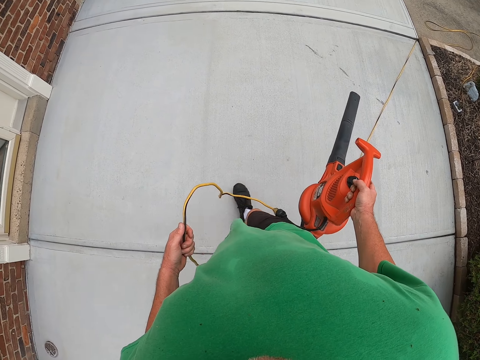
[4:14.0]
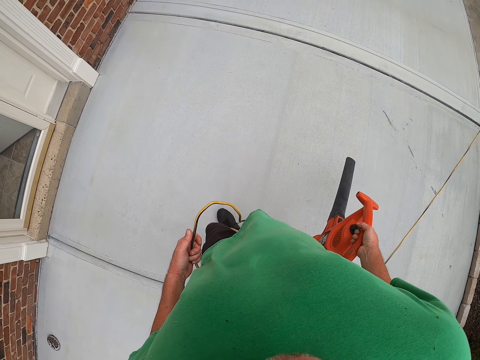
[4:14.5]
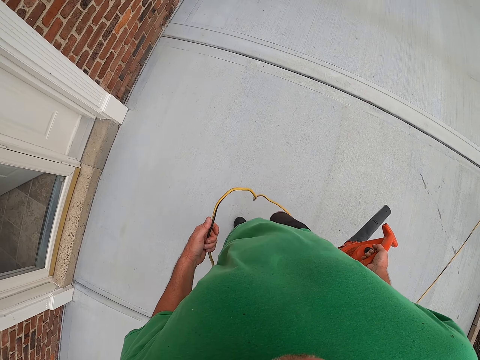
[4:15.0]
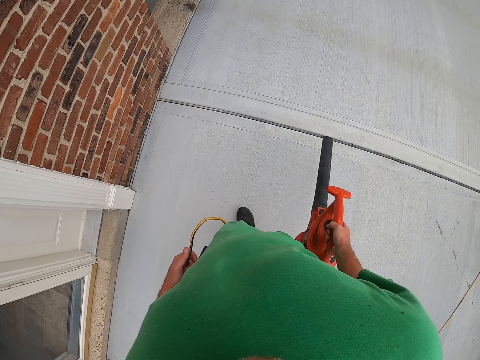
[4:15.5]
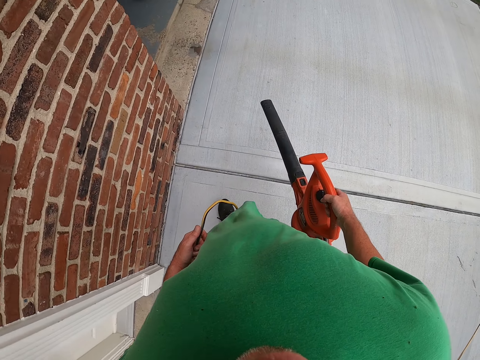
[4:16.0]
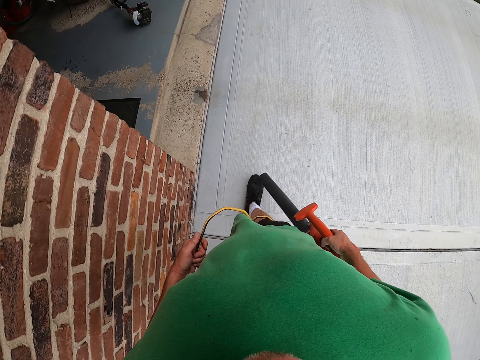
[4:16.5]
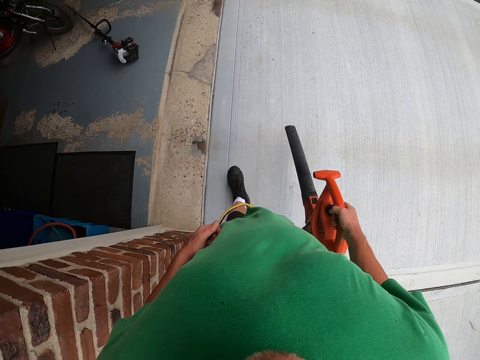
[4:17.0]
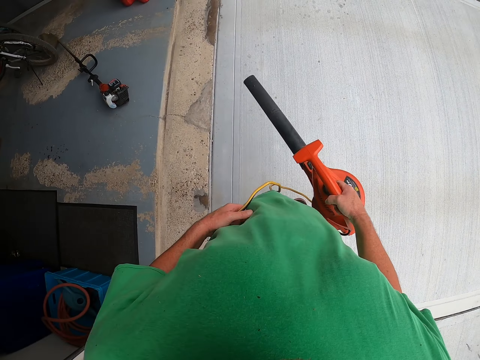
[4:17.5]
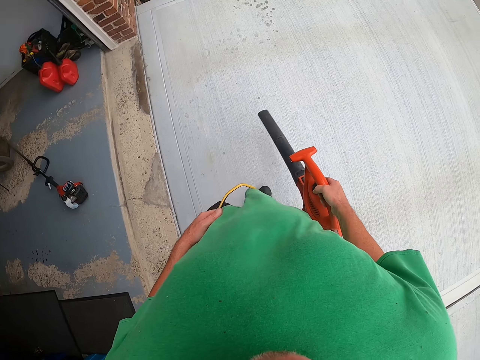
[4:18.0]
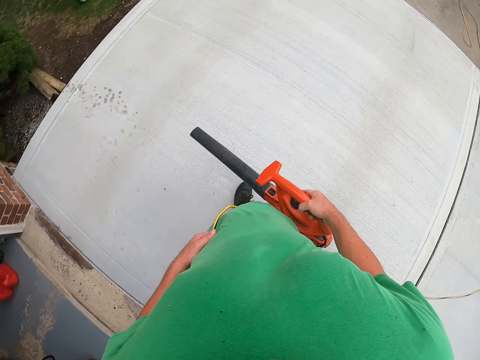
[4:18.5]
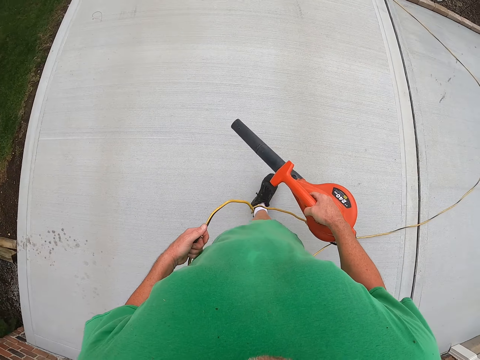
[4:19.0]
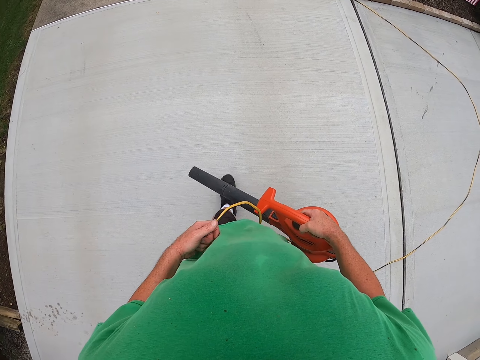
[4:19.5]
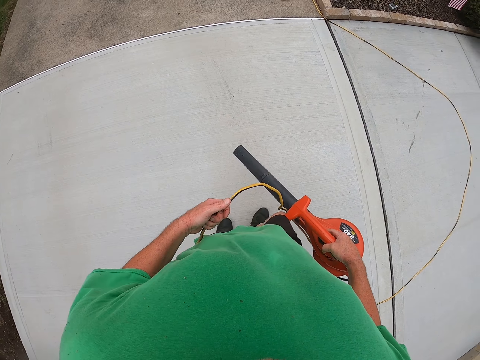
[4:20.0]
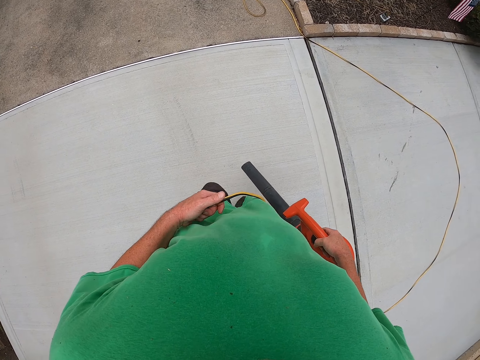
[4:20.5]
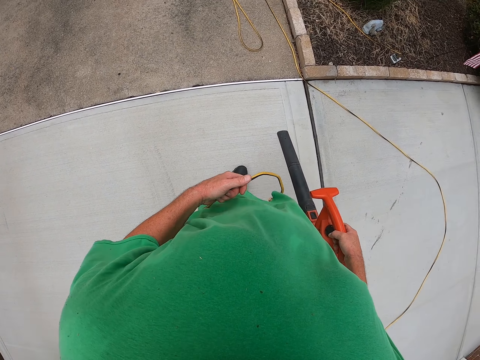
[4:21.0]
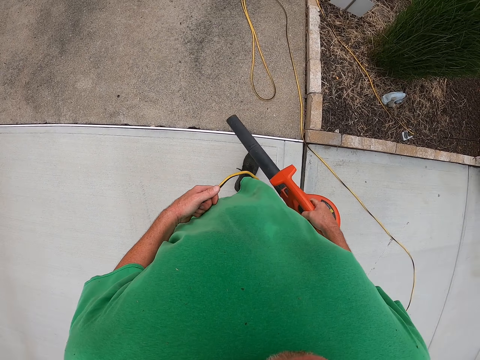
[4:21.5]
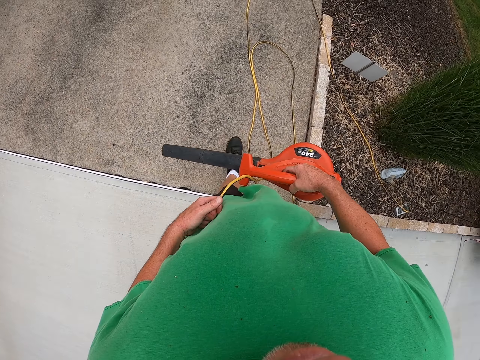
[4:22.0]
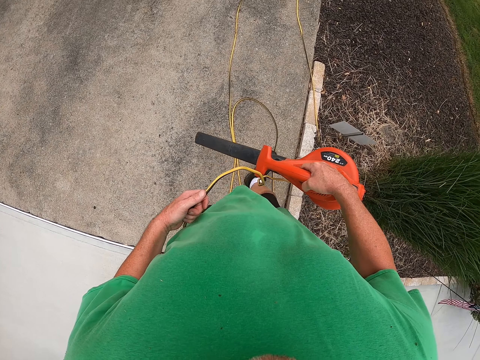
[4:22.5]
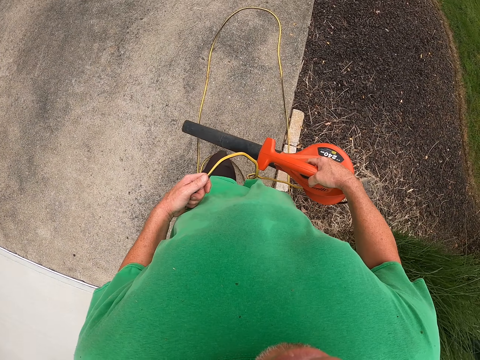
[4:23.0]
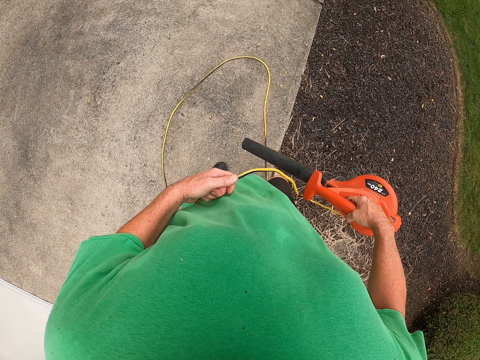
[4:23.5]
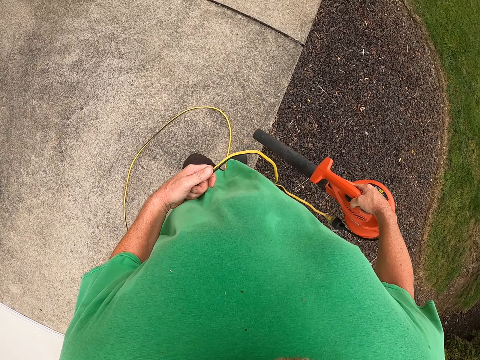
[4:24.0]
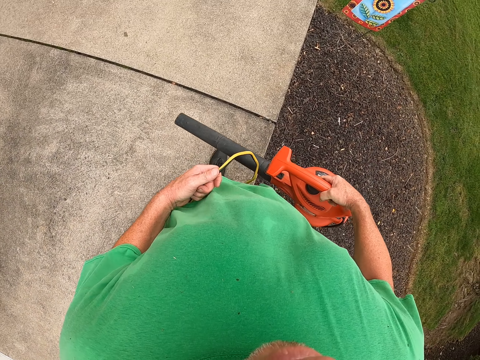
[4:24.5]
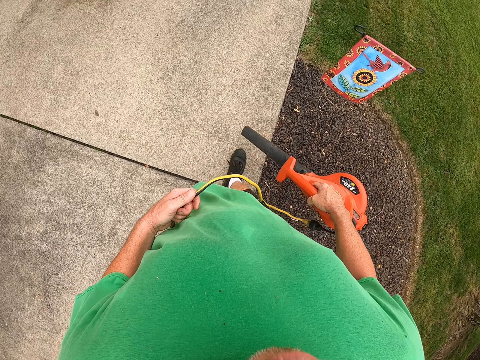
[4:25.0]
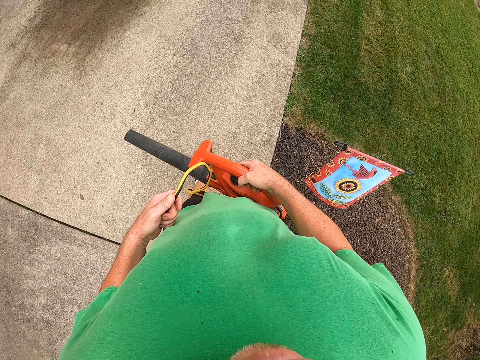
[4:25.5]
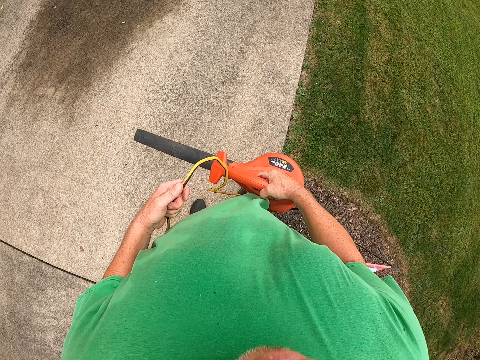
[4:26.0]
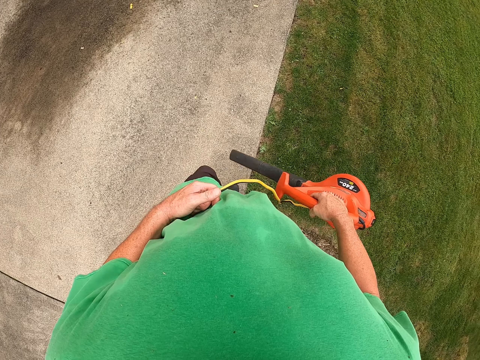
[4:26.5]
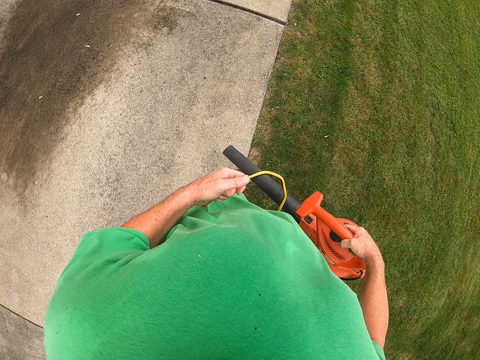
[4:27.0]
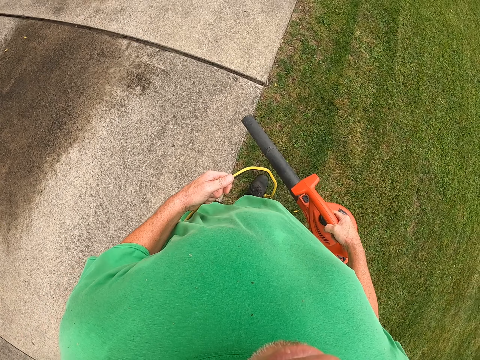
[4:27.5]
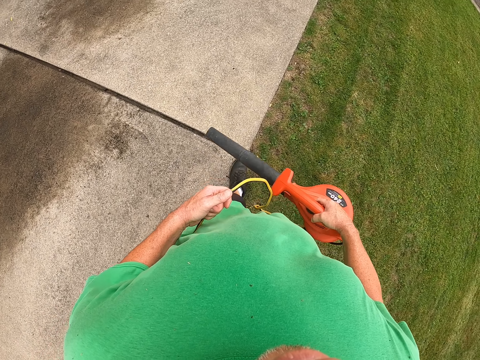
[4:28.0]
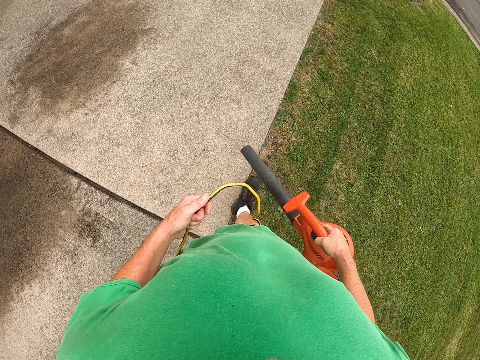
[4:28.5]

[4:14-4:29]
The camera wearer blows the floor.

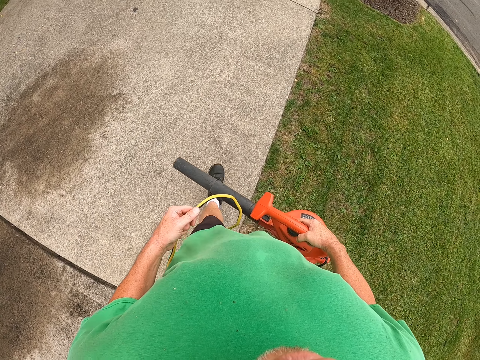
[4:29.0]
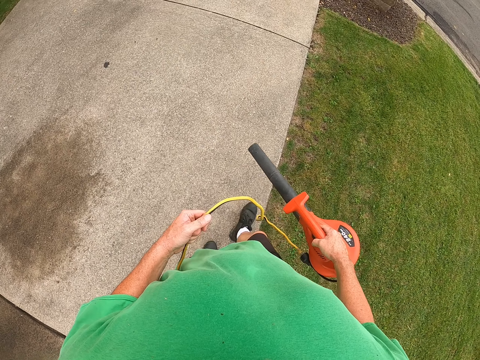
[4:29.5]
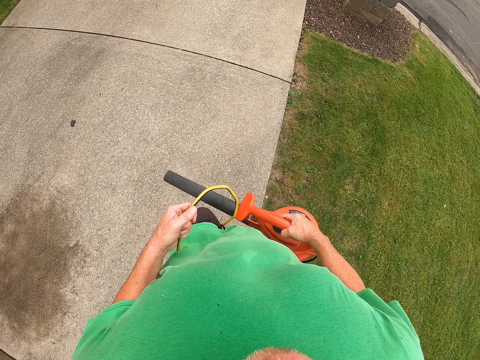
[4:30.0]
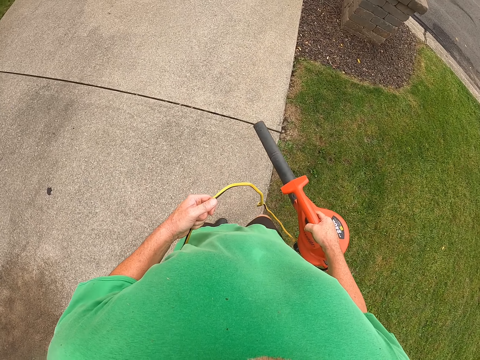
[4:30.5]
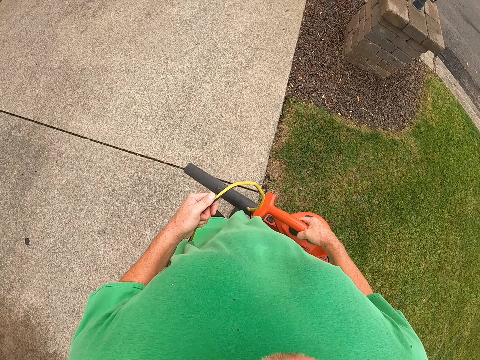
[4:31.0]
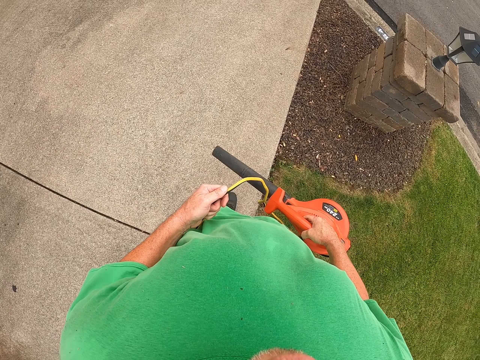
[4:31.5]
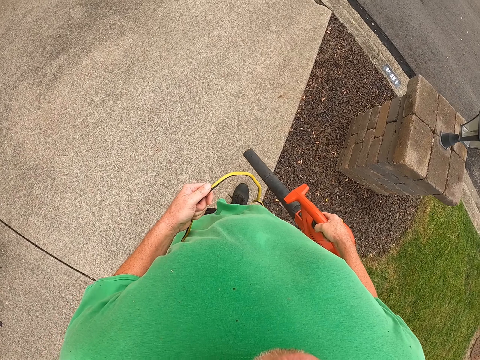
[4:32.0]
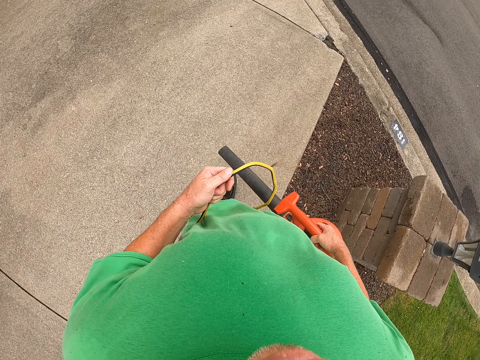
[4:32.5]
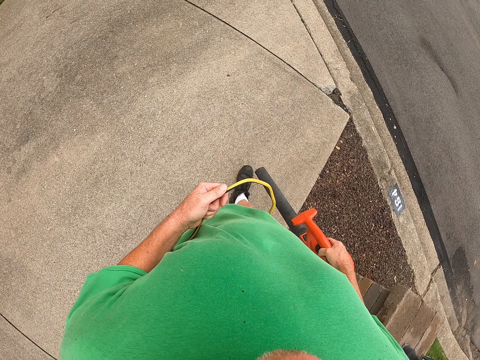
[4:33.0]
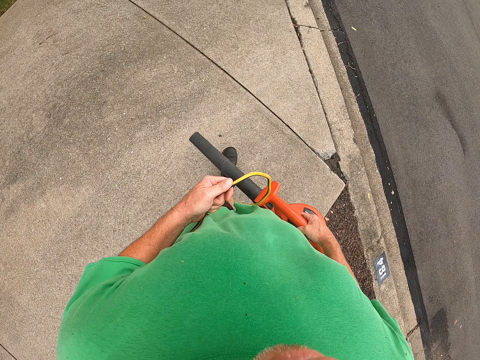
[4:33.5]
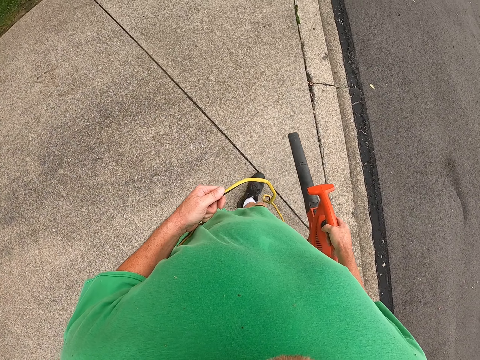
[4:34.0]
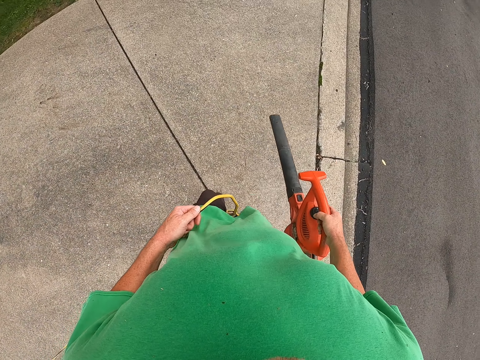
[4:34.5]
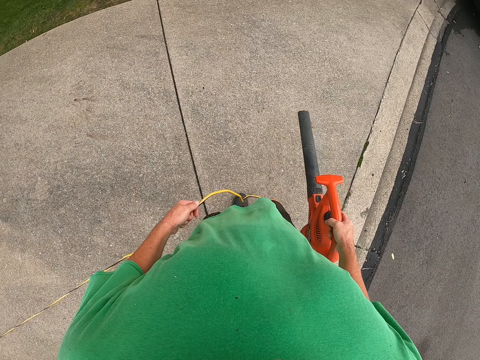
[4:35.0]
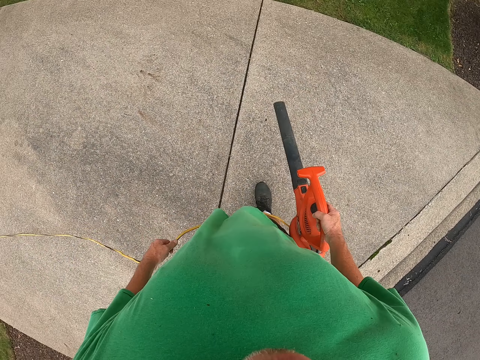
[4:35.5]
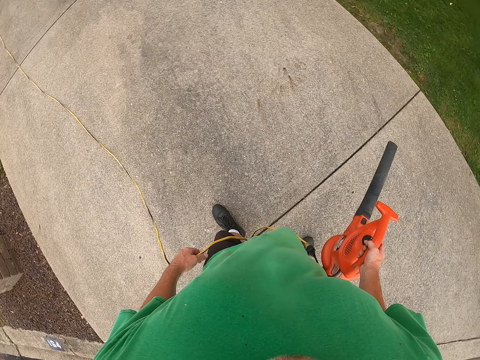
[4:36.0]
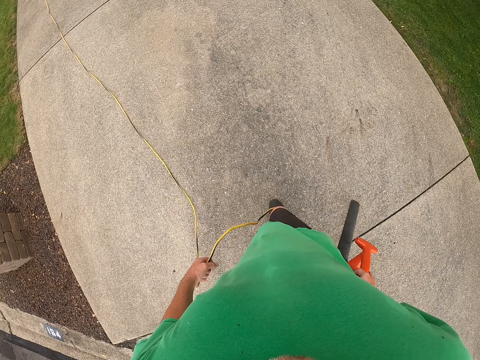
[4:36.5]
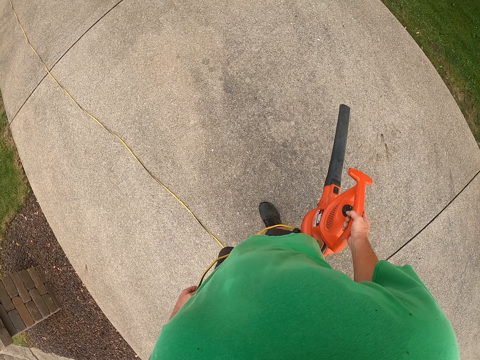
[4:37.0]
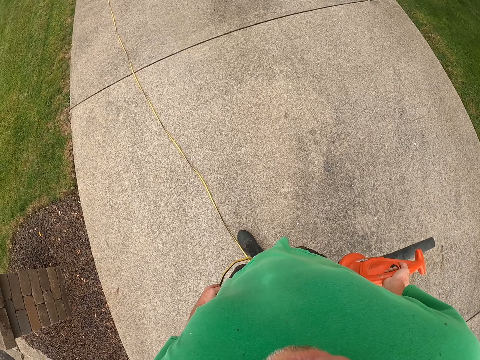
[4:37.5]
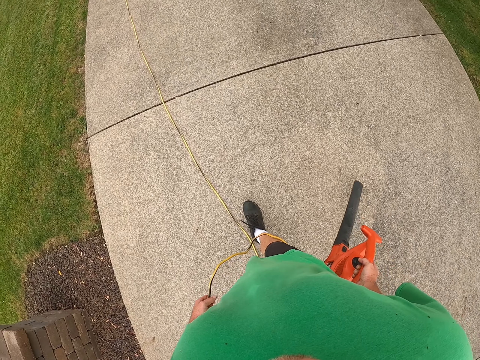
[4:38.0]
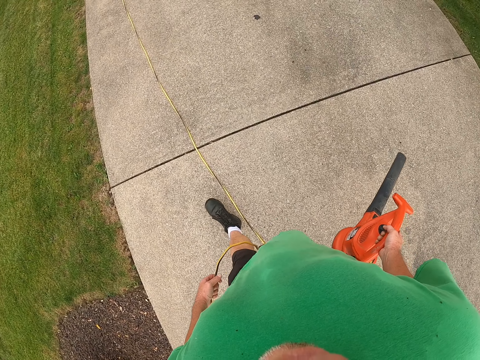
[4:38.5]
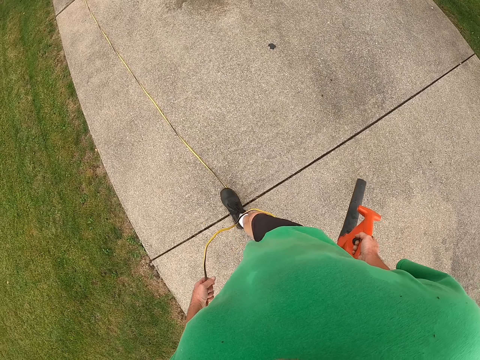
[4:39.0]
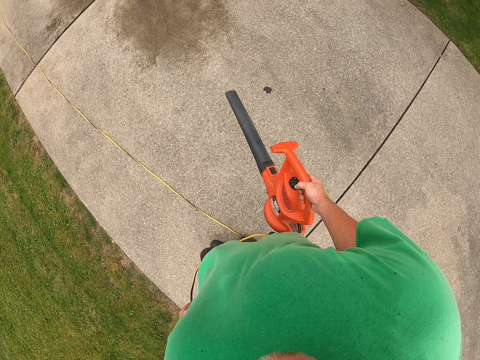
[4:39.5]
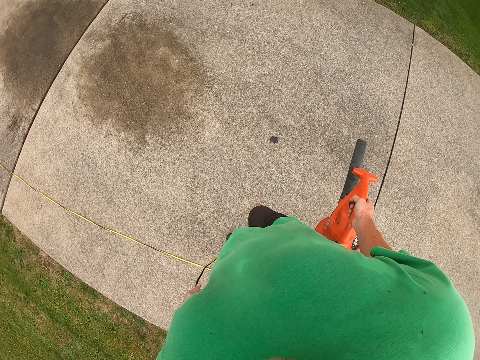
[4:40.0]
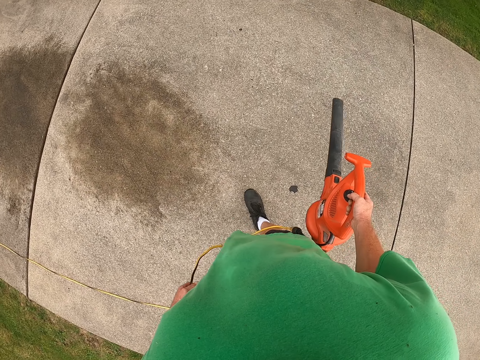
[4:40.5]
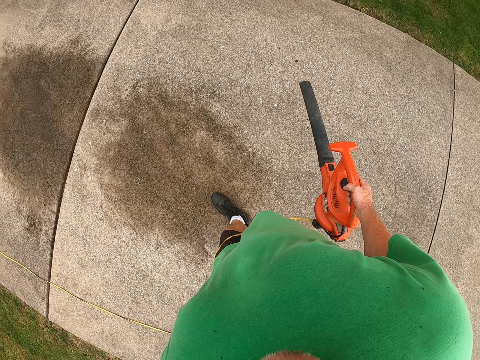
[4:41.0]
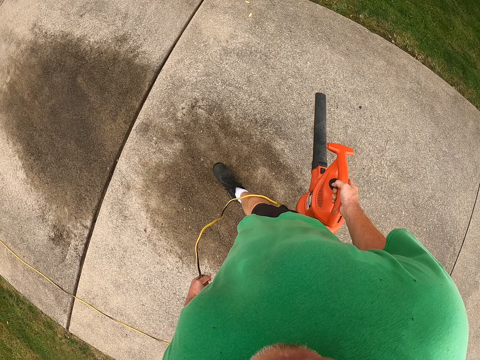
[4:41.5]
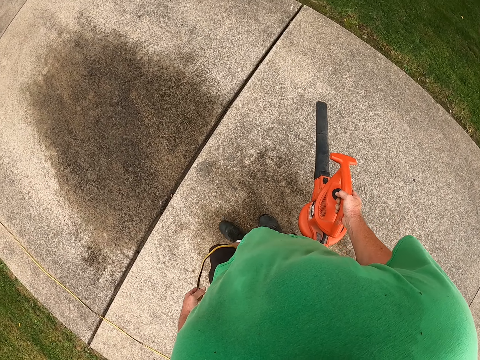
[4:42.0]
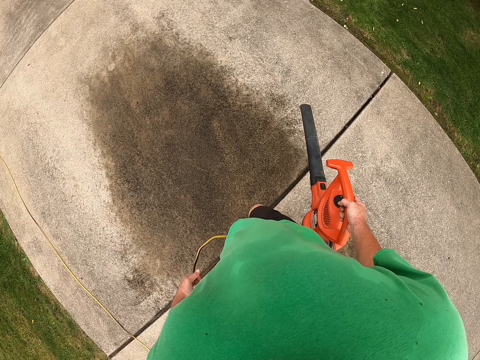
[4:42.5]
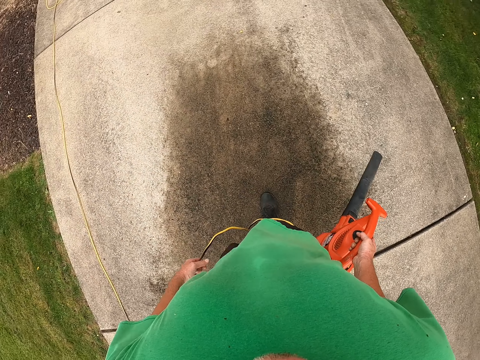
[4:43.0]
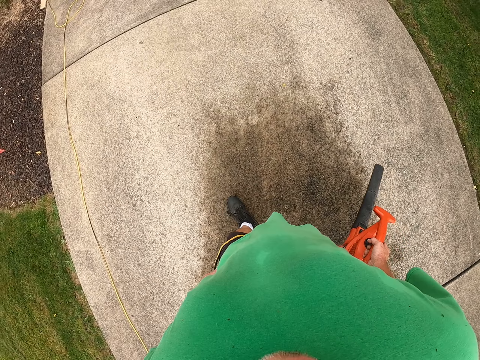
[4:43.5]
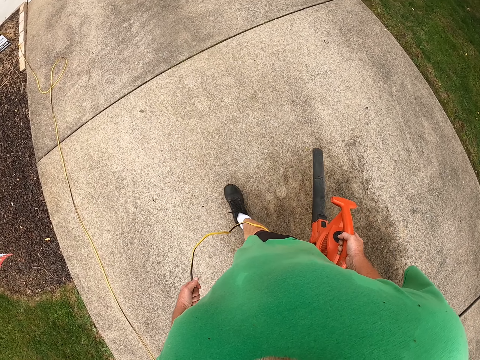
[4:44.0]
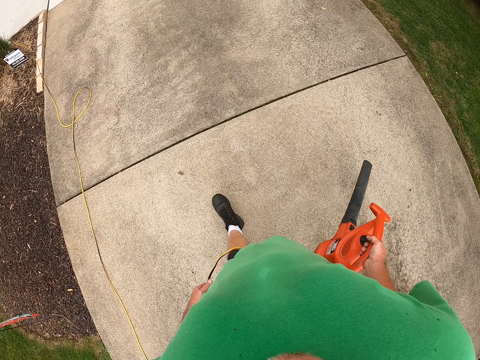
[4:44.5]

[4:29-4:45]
The camera wearer blows the driveway.
